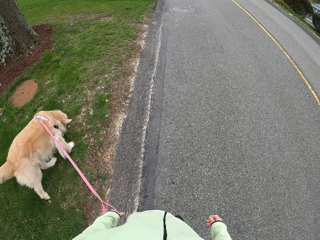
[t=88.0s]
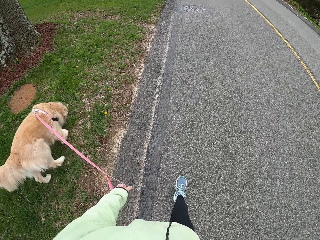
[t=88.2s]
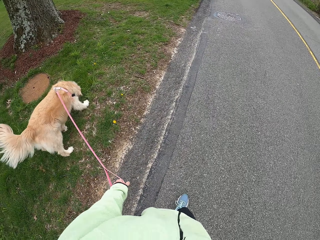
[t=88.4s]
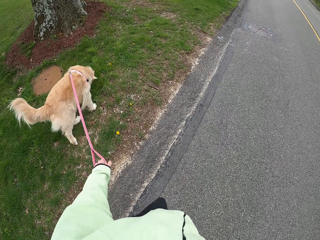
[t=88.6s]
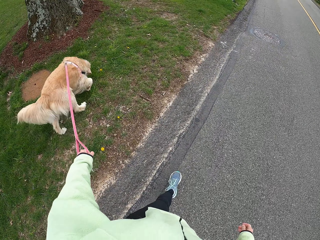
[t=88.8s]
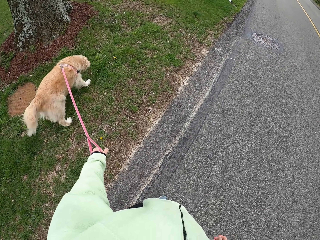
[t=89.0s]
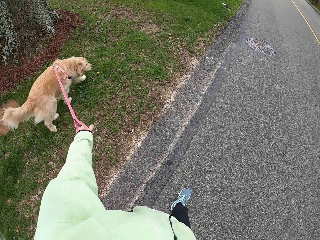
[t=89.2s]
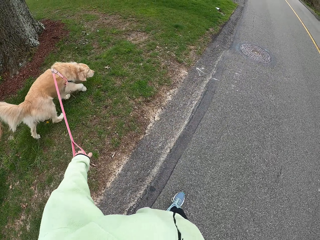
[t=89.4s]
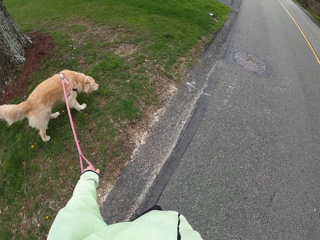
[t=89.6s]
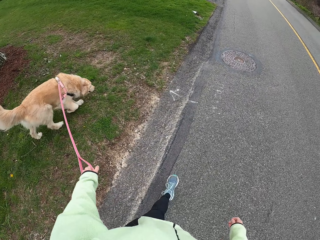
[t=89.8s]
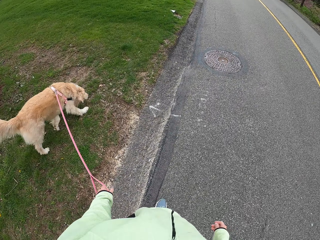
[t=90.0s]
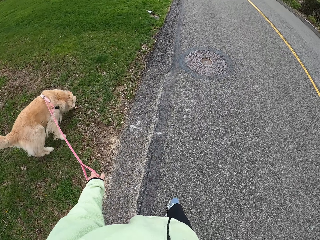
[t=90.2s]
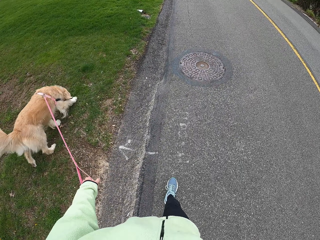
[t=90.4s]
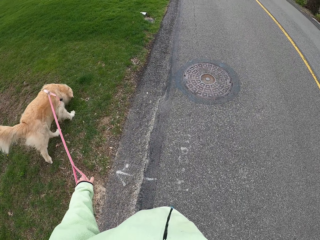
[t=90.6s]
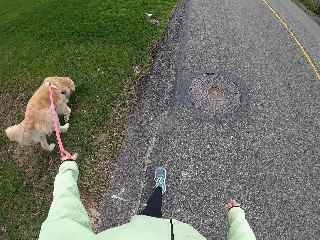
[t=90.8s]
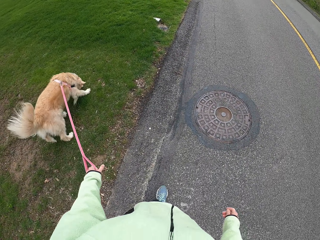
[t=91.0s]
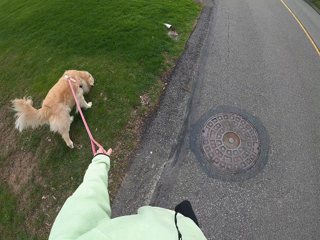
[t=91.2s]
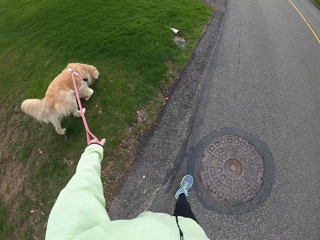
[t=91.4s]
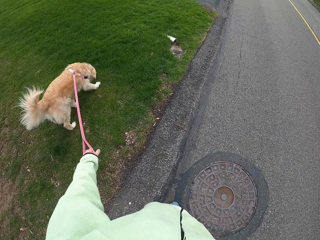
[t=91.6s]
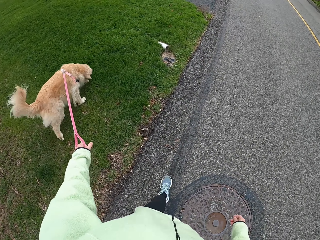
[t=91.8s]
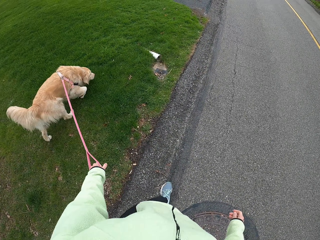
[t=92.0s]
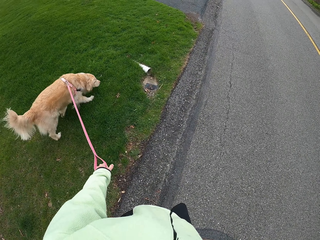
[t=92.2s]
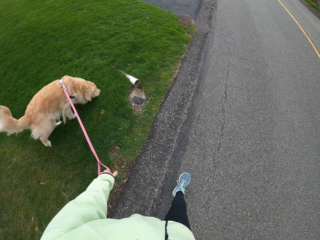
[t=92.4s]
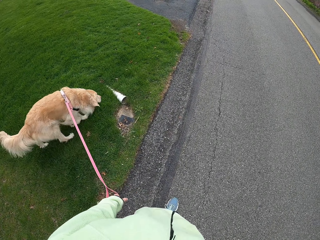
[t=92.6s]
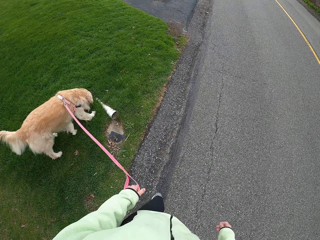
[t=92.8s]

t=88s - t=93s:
The camera wearer walks on the road with the dog.

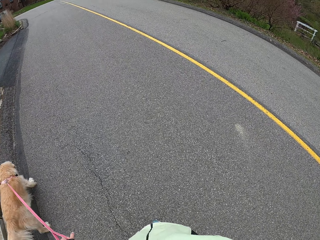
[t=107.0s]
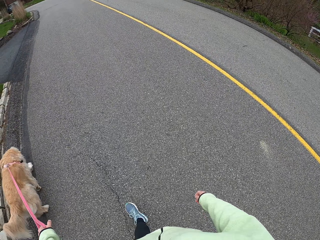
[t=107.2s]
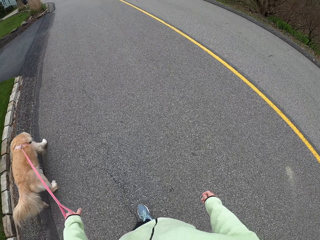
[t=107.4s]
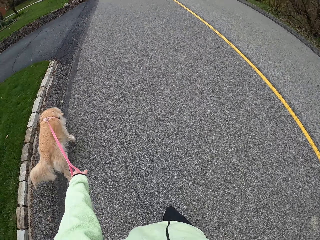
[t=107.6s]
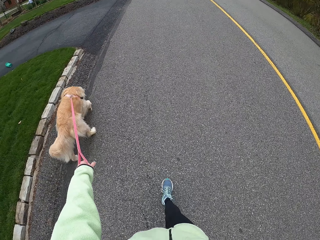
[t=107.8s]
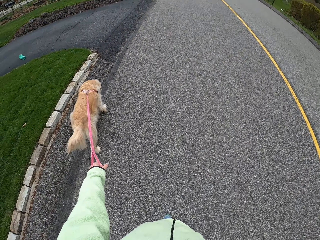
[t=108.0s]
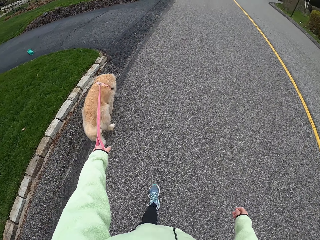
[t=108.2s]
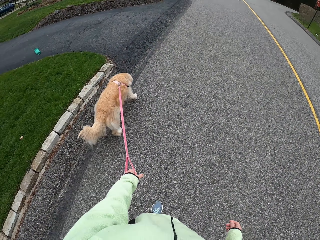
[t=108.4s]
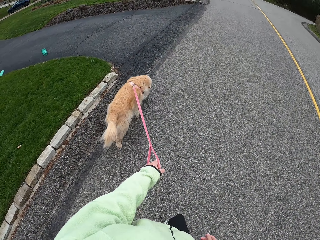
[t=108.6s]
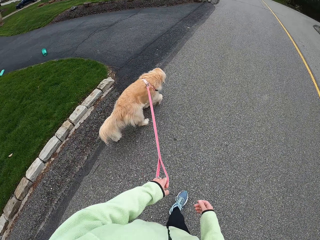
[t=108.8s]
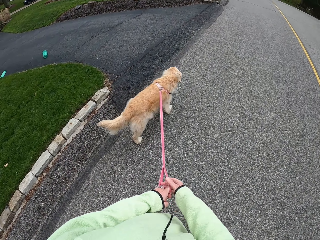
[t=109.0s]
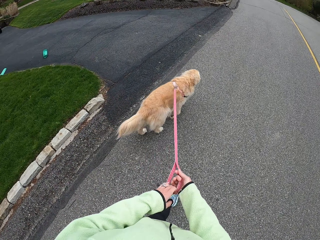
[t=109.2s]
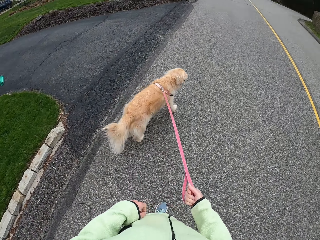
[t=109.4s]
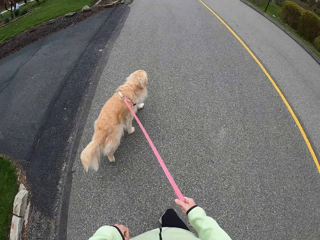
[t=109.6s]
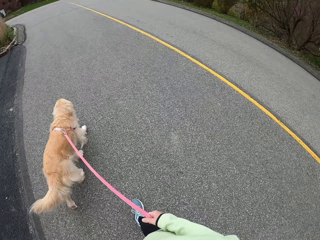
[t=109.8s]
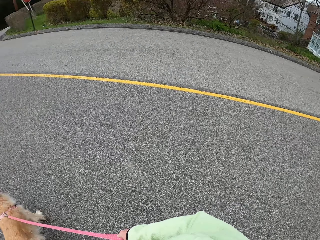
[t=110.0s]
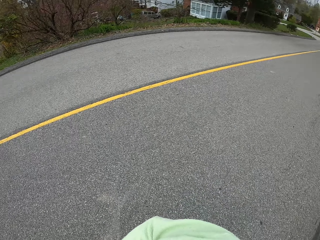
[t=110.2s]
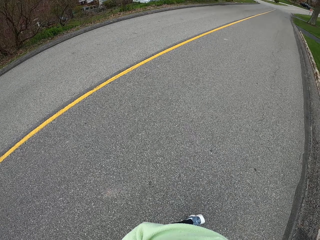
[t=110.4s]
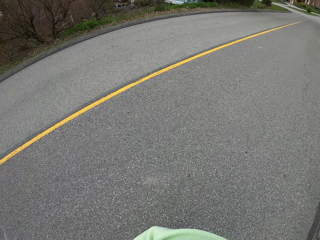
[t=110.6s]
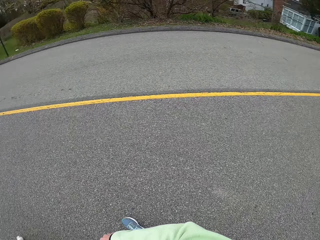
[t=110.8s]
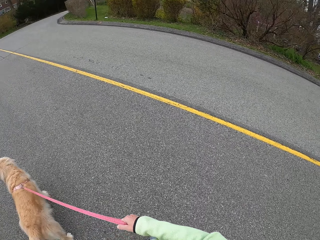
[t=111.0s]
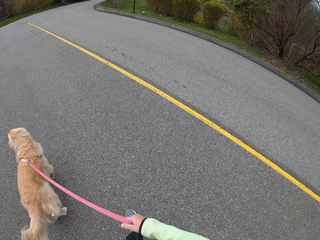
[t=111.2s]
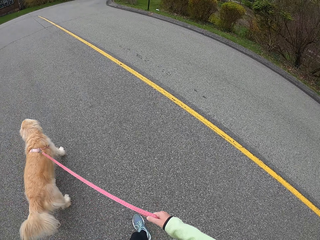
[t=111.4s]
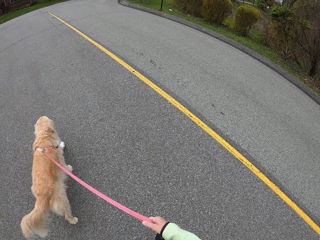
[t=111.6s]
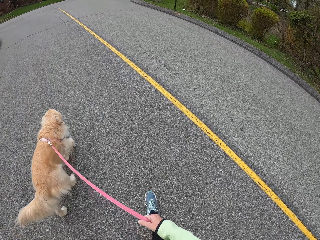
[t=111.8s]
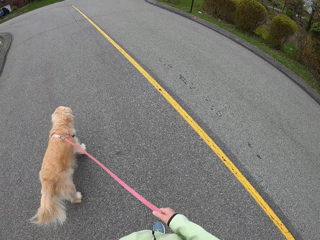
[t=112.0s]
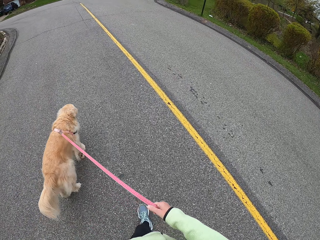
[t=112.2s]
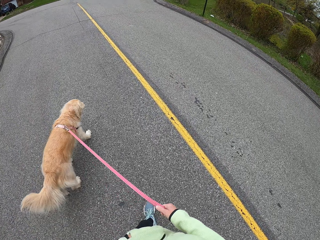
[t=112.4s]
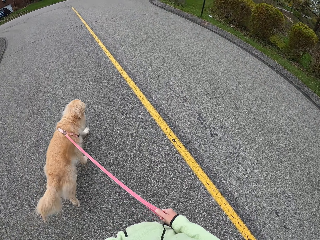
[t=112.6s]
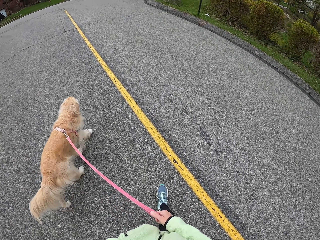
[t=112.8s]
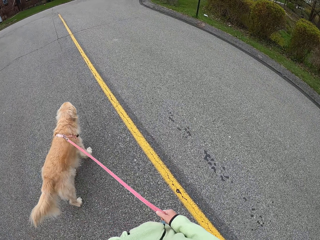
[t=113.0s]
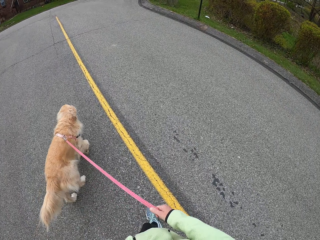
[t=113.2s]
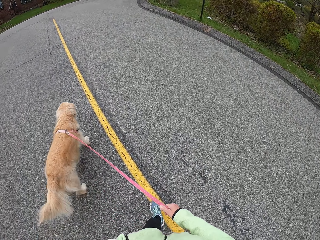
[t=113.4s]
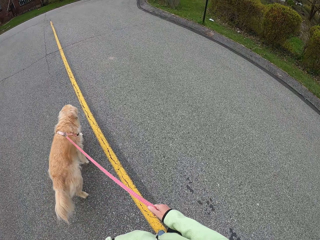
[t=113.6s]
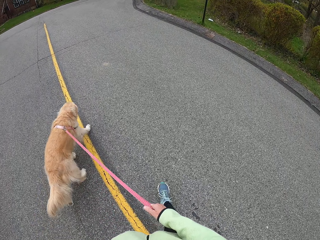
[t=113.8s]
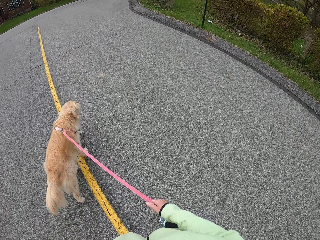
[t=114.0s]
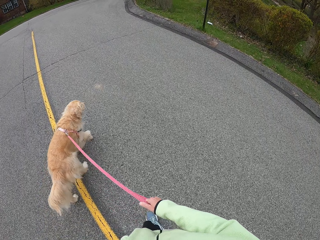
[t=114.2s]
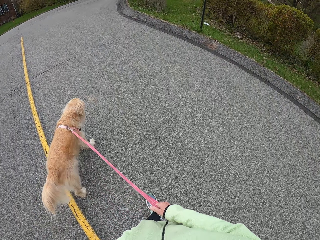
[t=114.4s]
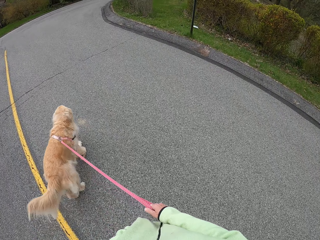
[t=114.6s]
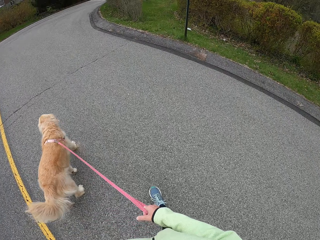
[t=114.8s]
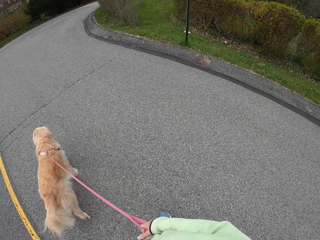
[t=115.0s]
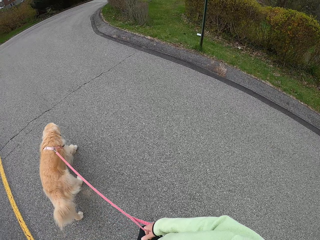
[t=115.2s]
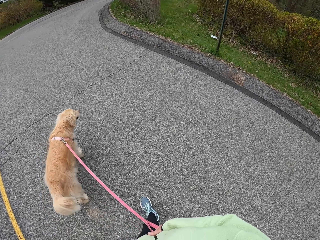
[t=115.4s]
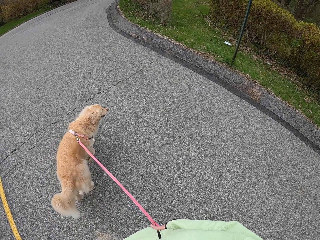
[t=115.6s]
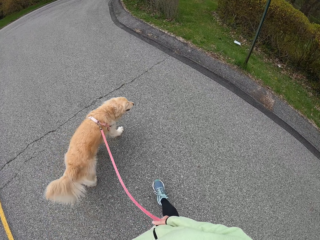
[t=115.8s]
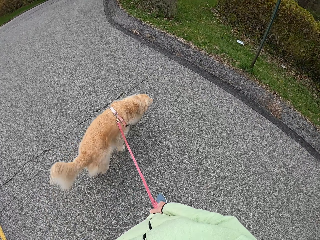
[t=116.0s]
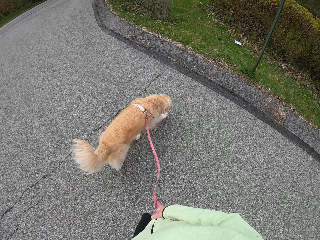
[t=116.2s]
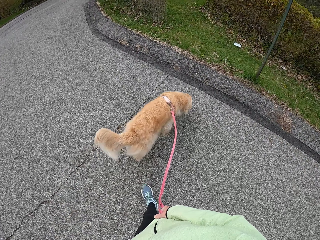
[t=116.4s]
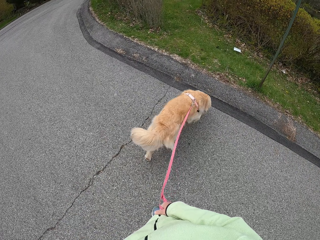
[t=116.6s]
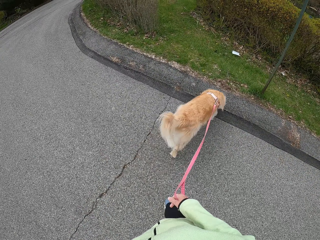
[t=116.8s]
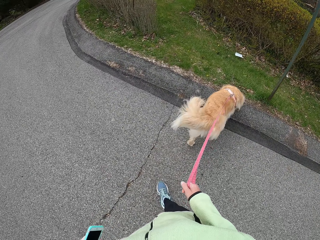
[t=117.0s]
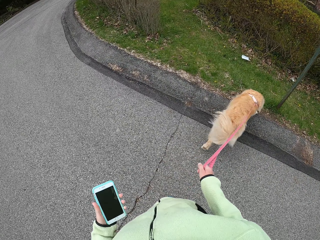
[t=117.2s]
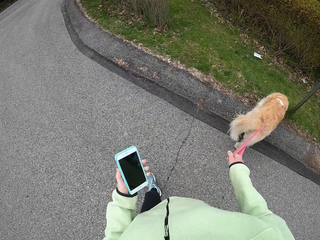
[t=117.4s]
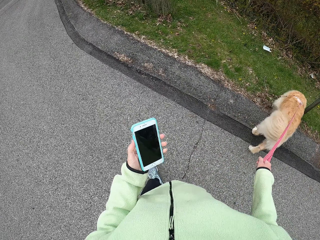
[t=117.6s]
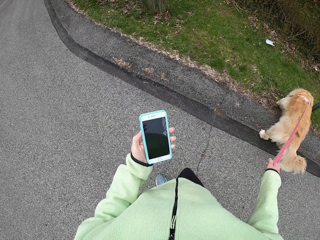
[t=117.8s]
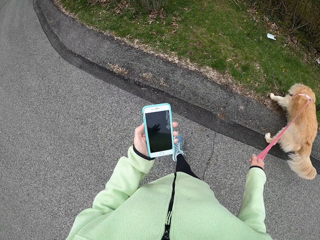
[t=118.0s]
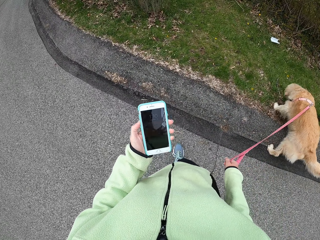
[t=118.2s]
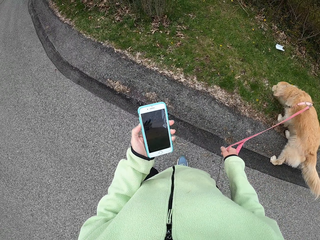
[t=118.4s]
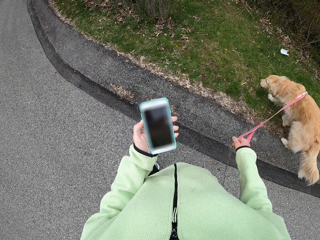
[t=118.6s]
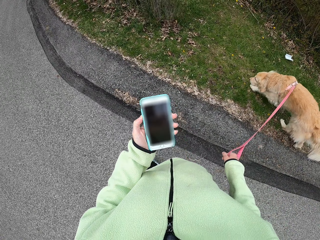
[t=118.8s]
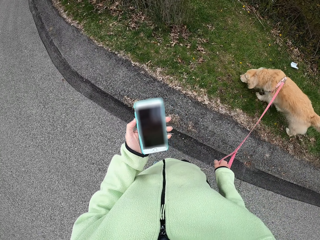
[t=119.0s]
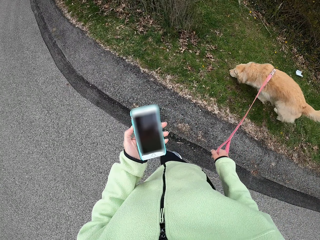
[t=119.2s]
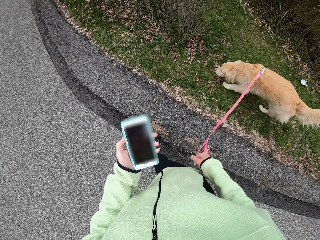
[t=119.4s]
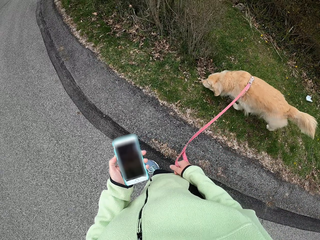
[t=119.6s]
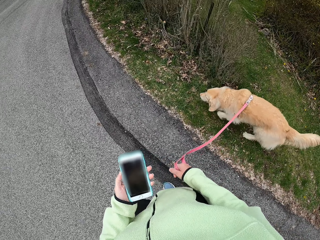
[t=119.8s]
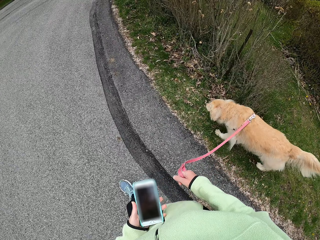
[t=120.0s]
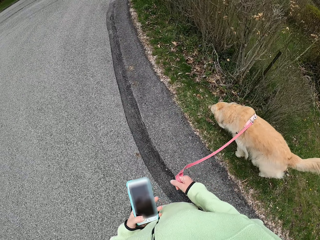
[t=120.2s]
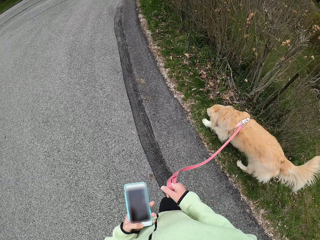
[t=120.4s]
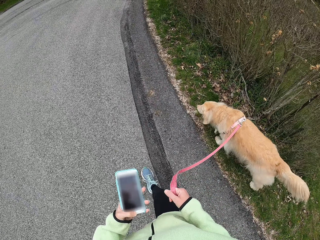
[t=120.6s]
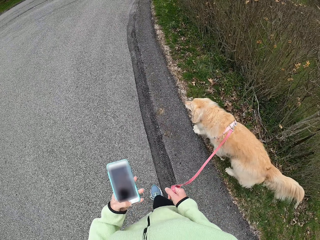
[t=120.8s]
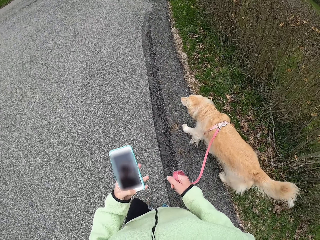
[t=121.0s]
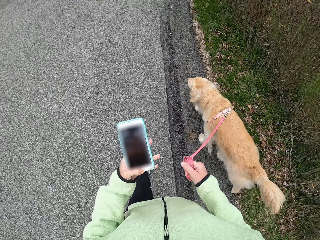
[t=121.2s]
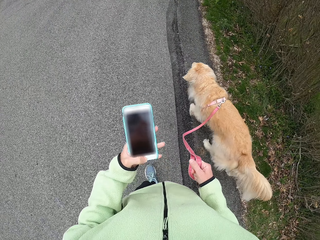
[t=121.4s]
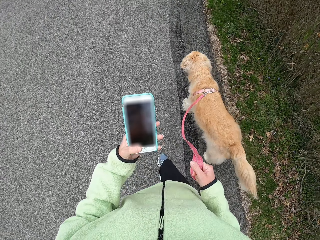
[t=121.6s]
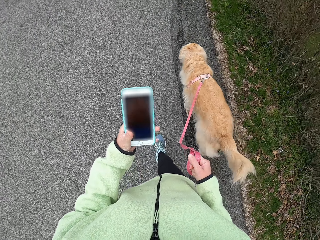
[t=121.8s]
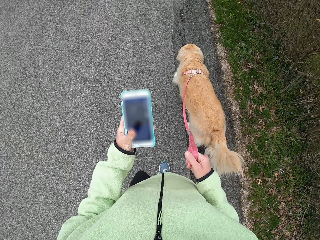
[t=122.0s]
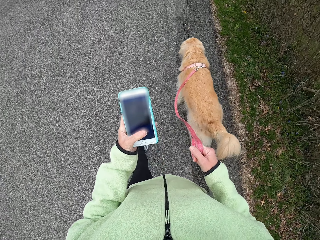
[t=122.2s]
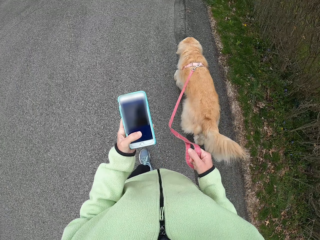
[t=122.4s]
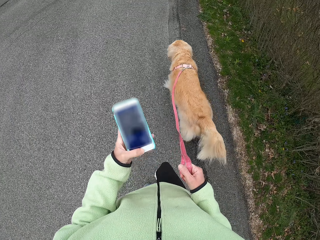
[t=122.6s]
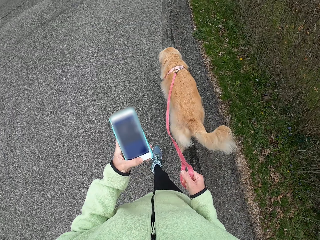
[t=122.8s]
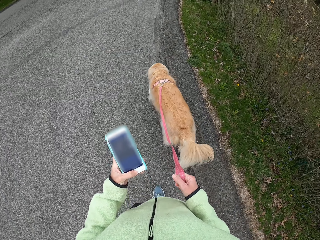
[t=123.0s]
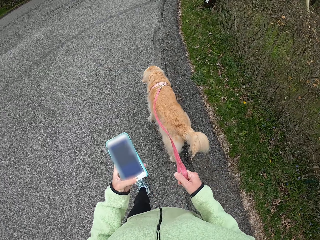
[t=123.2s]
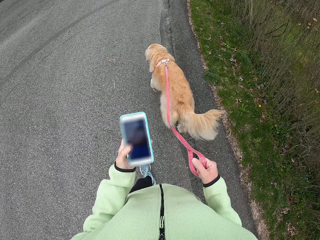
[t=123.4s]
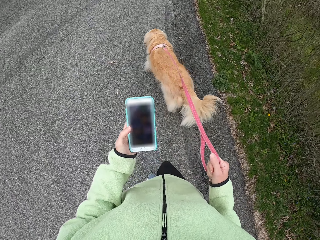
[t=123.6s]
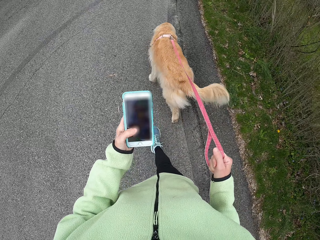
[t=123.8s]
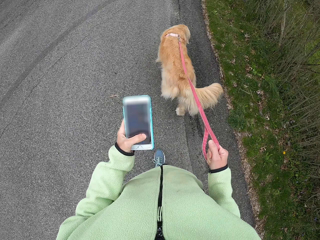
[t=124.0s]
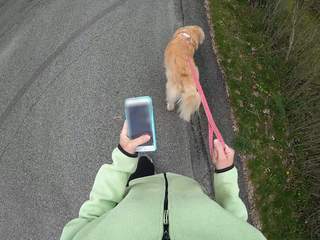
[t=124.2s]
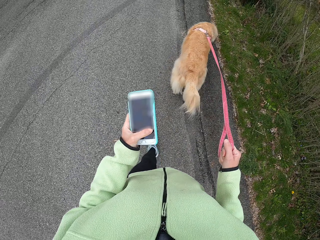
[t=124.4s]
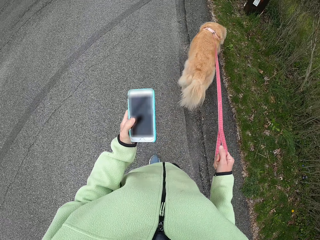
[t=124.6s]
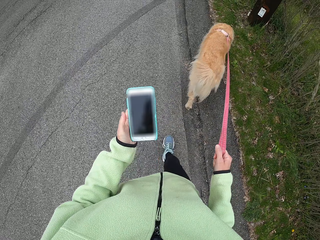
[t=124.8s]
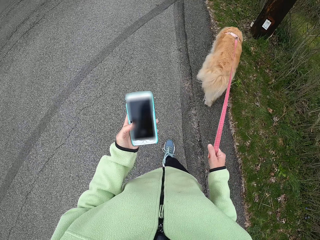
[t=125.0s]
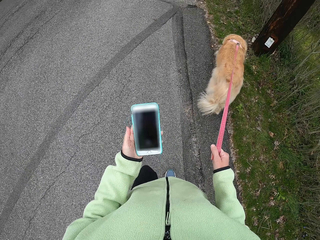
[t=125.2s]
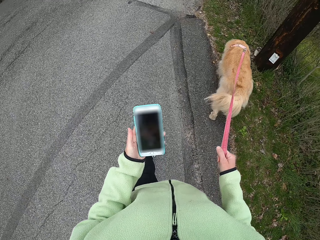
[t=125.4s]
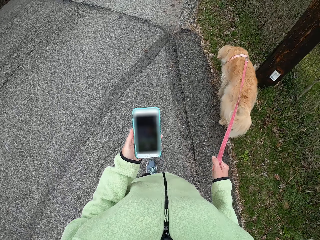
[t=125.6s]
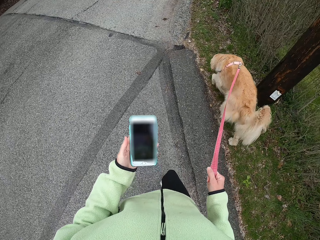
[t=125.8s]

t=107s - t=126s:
The camera wearer switches the dog leashes to the right hand. He walks on the road with the dog. He looks around. He checks his phone. He walks on the road with the dog. He presses his phone, scrolls his phone. He walks on the road with the dog.
